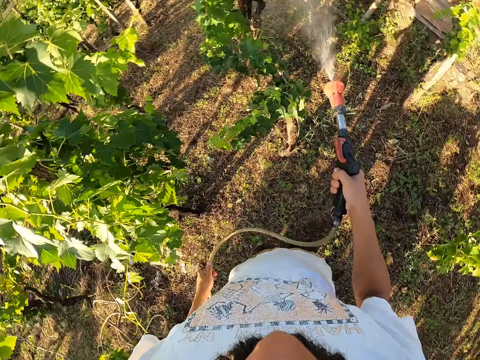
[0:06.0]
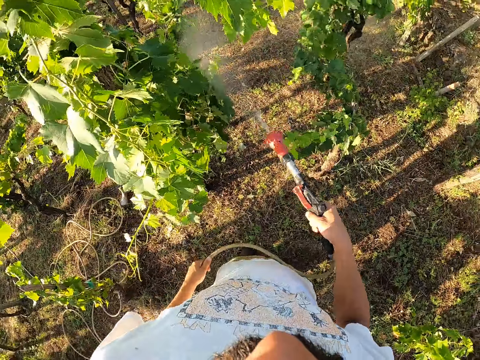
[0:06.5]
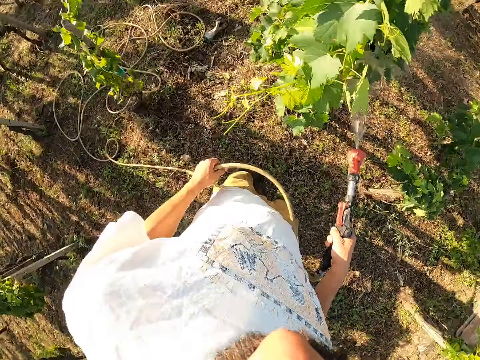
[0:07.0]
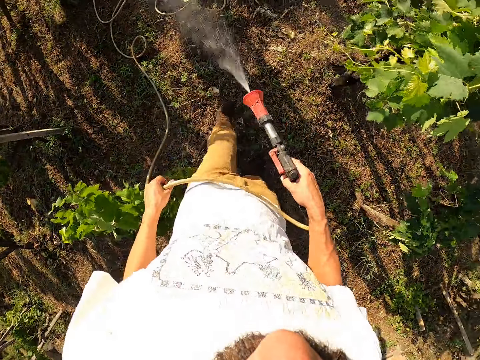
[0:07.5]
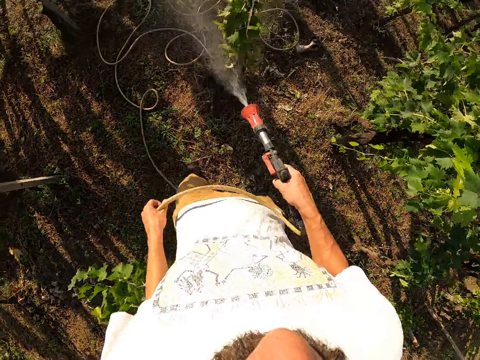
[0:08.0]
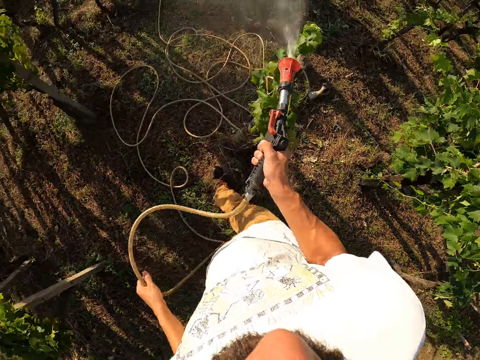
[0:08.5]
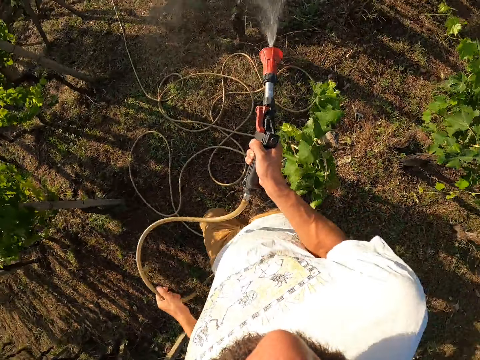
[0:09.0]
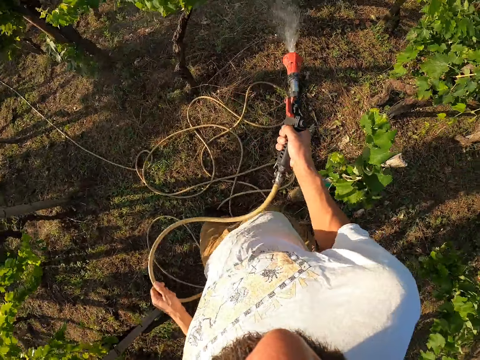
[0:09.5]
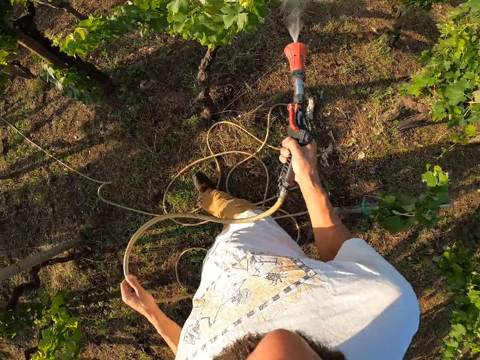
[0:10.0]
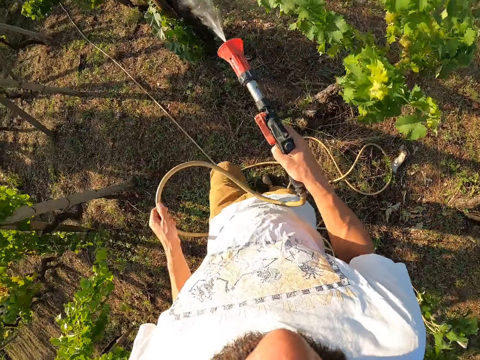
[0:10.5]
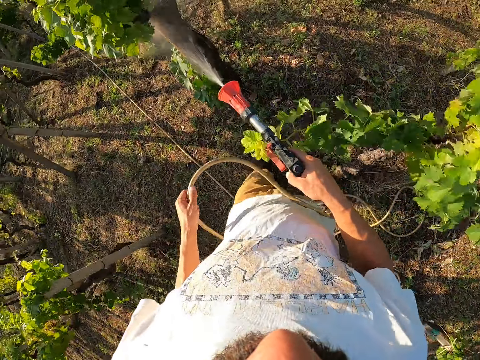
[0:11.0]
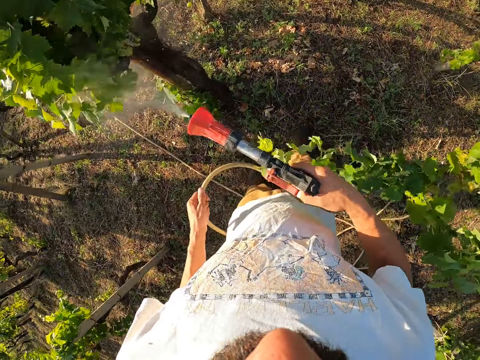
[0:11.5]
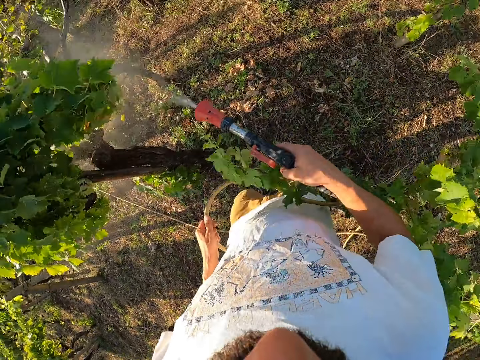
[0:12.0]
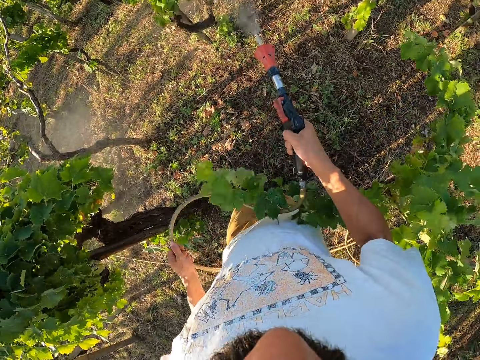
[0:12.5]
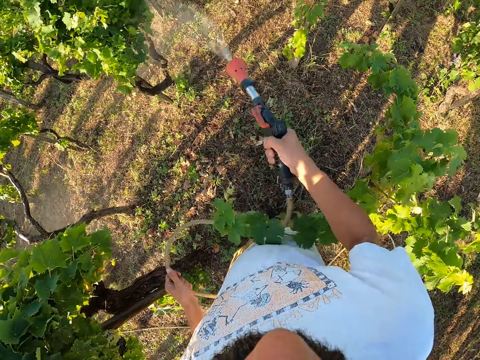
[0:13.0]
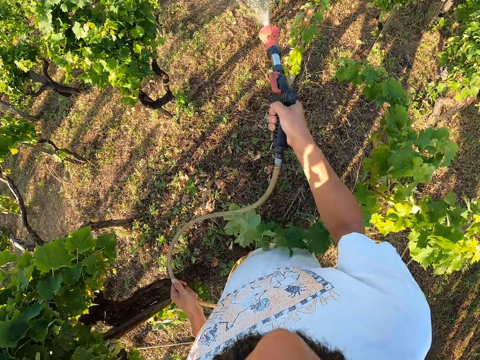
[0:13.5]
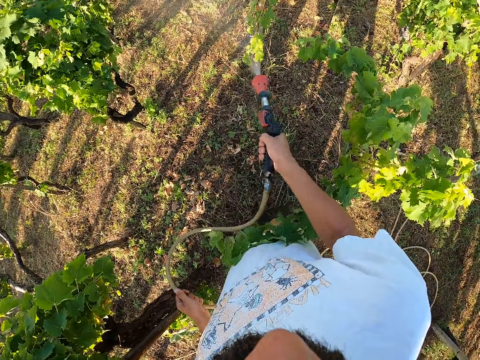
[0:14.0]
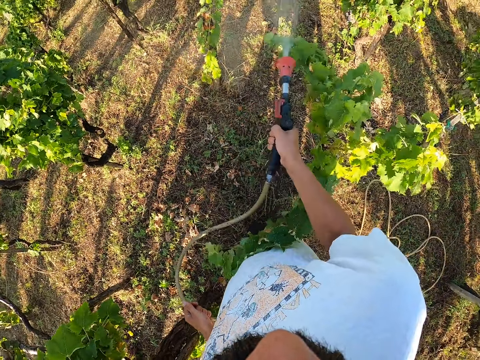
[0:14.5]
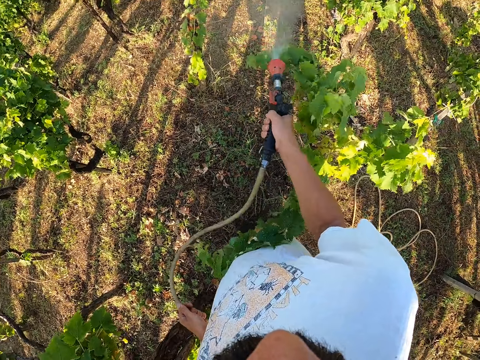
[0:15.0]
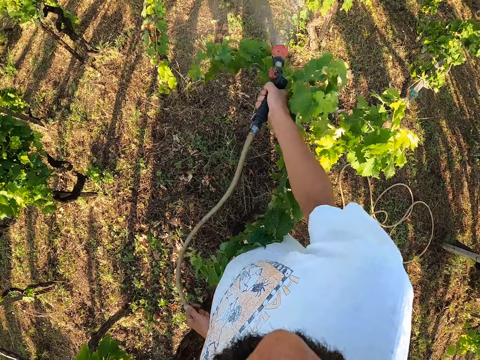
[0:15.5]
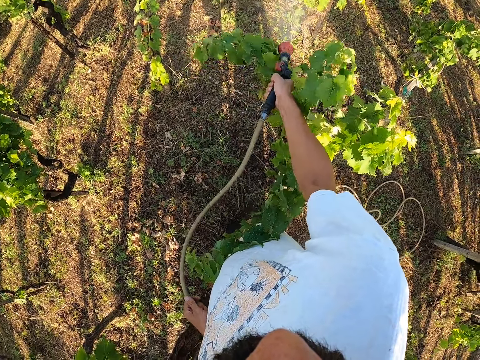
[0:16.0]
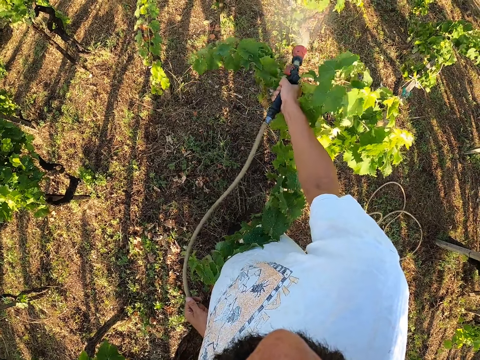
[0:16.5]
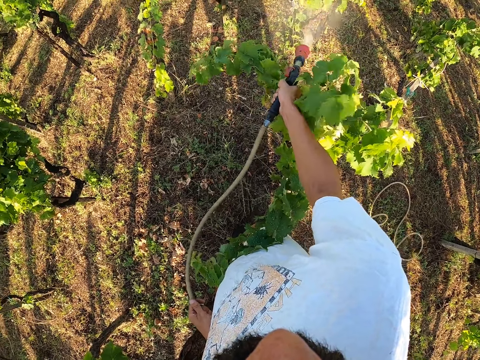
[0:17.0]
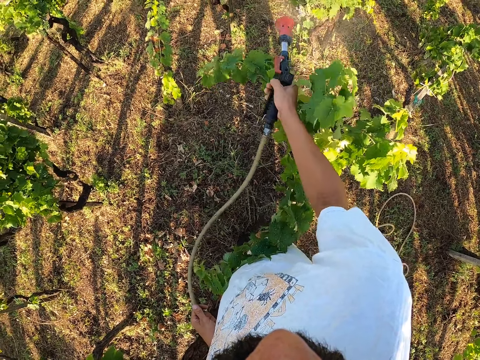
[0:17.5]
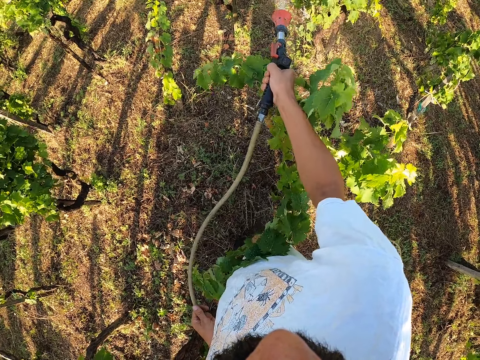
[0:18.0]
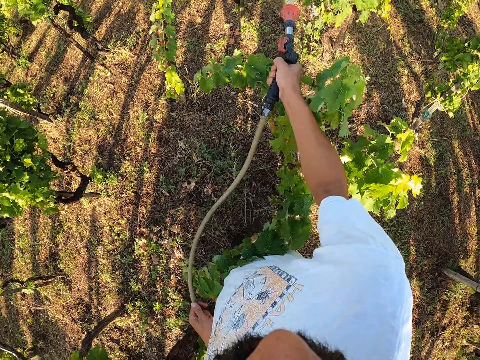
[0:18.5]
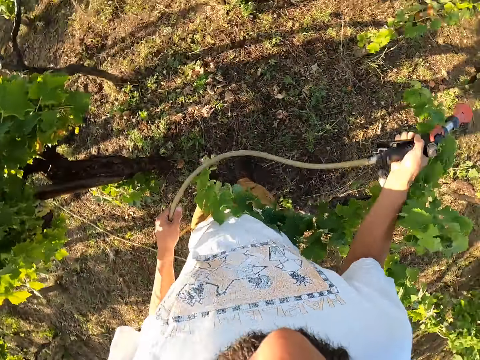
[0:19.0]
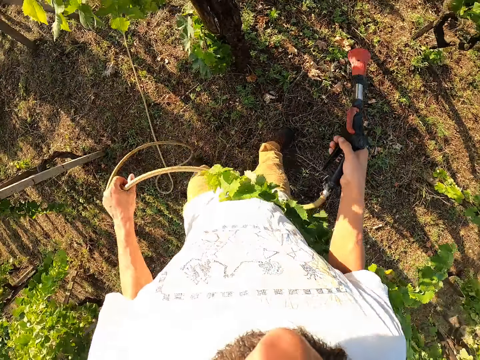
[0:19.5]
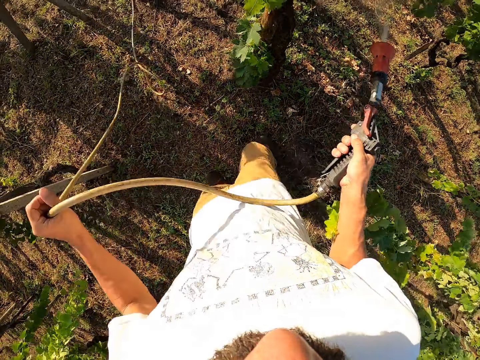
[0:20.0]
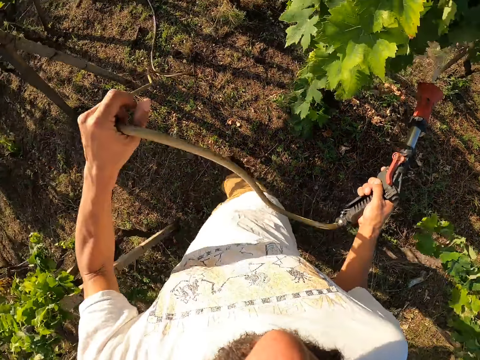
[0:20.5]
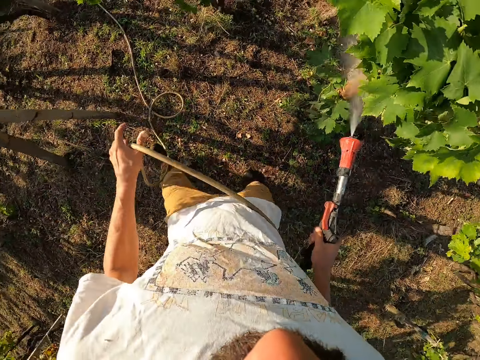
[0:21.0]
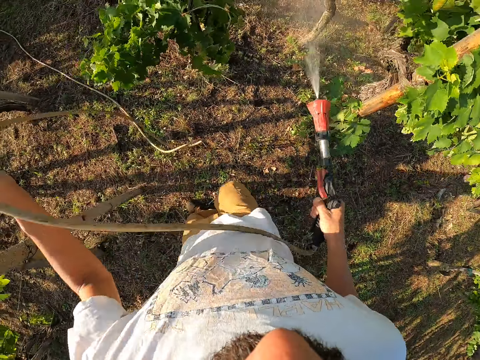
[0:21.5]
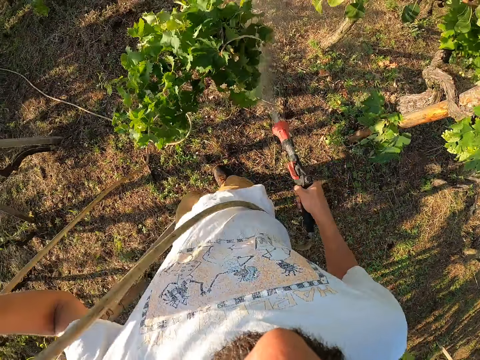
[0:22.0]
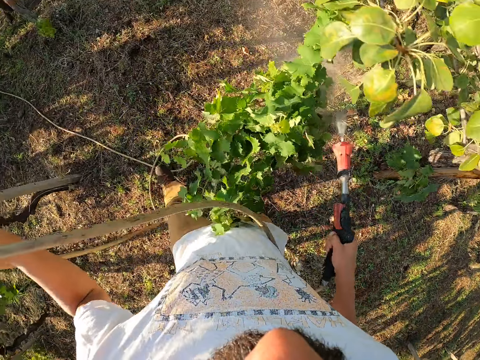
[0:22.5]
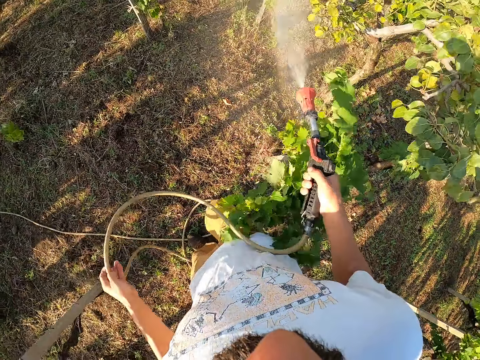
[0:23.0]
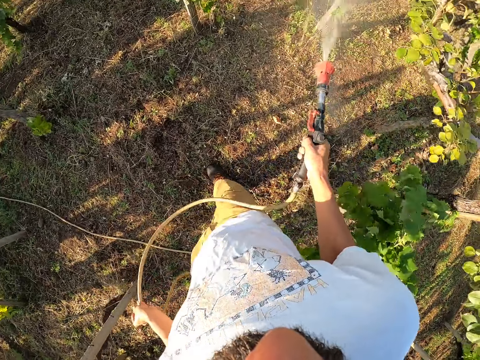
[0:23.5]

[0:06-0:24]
The camera wearer turns around. He moves forward. He switches off the water spray gun. He switches on the water spray gun. He turns left. He adjusts the water hose with his left hand. He waters the trees using the water spray gun.

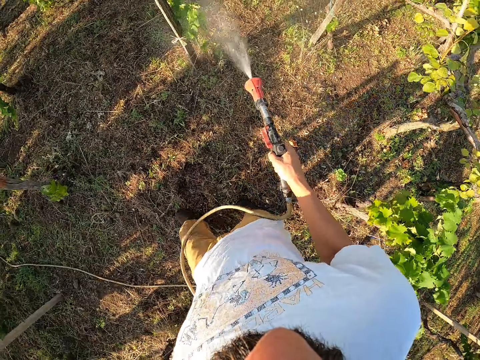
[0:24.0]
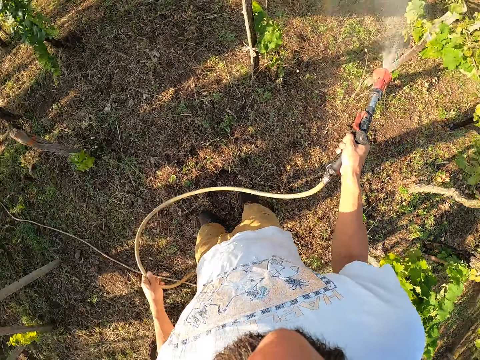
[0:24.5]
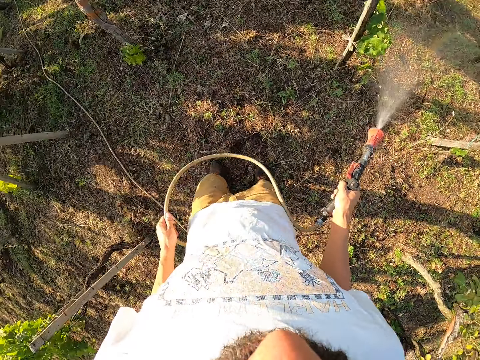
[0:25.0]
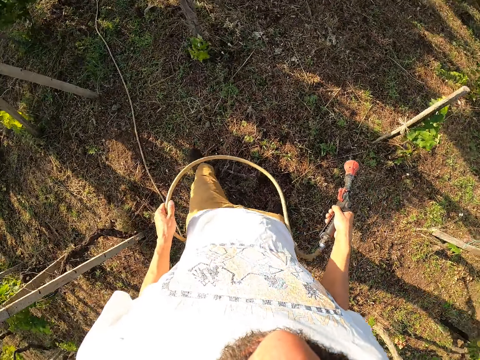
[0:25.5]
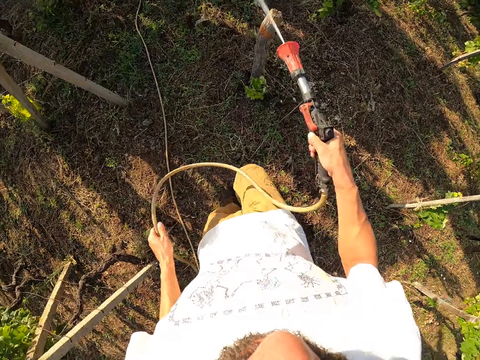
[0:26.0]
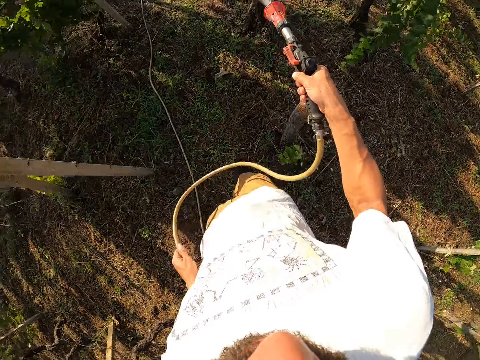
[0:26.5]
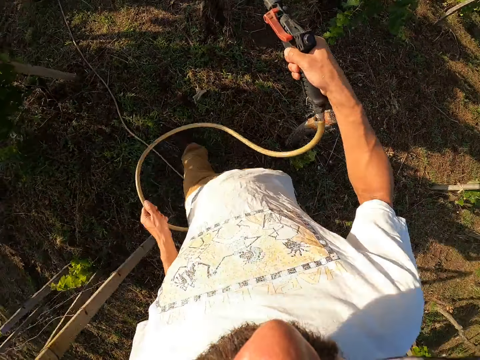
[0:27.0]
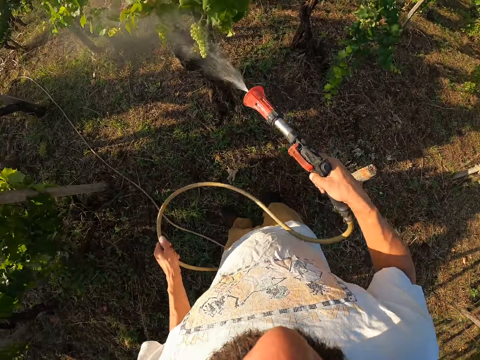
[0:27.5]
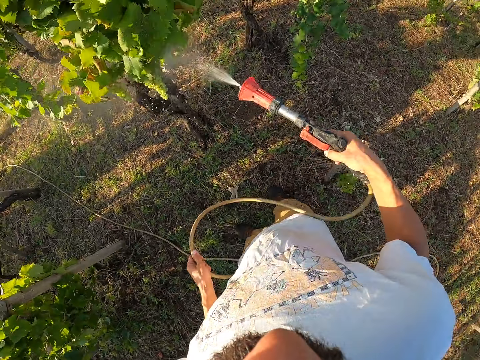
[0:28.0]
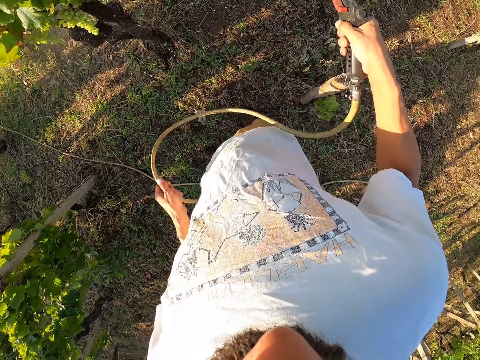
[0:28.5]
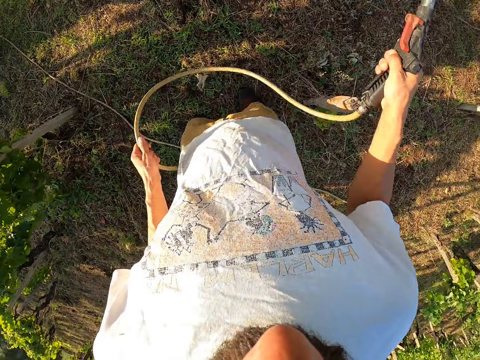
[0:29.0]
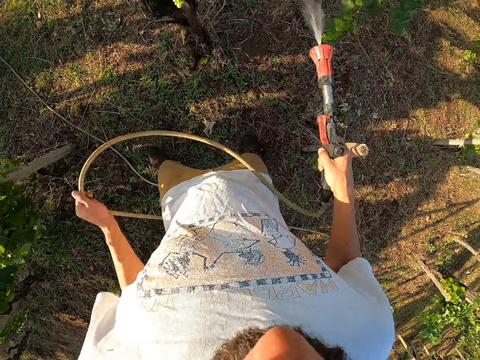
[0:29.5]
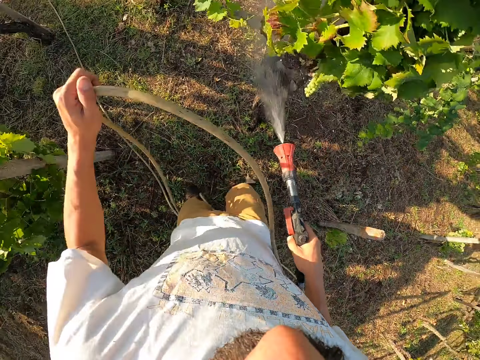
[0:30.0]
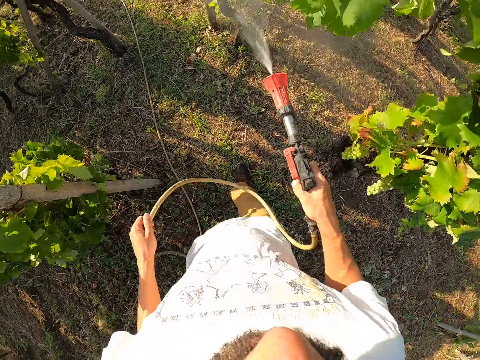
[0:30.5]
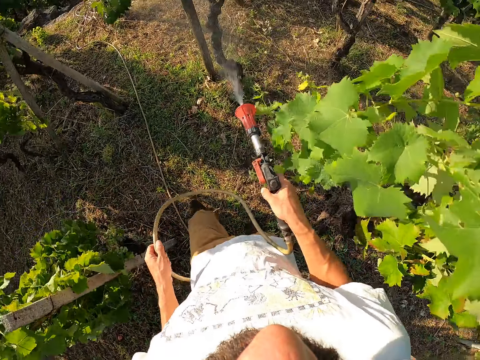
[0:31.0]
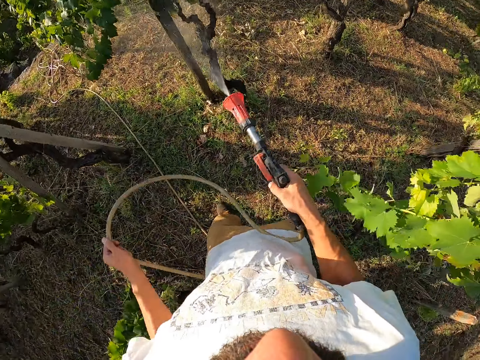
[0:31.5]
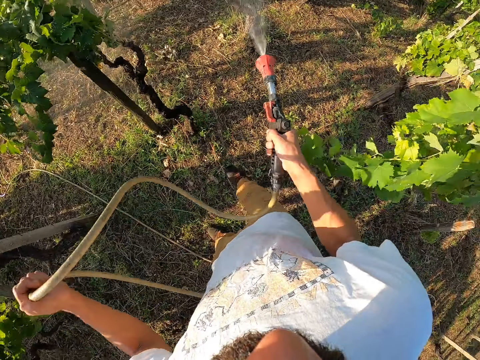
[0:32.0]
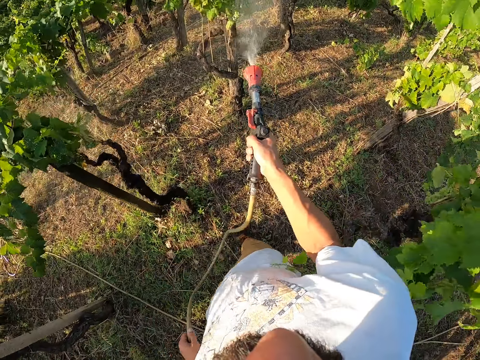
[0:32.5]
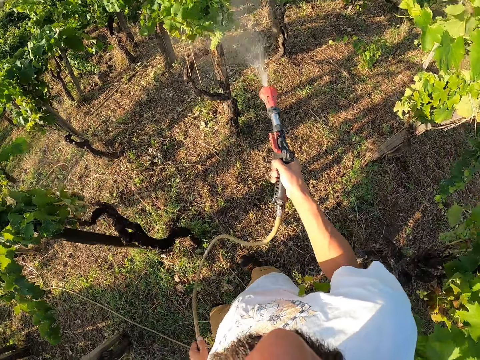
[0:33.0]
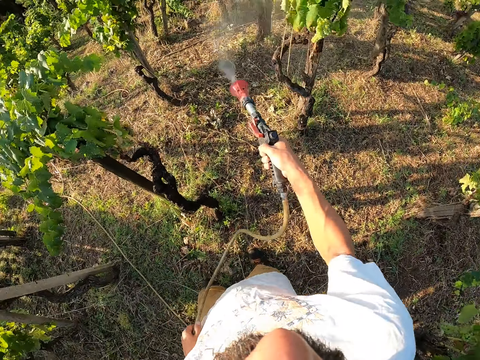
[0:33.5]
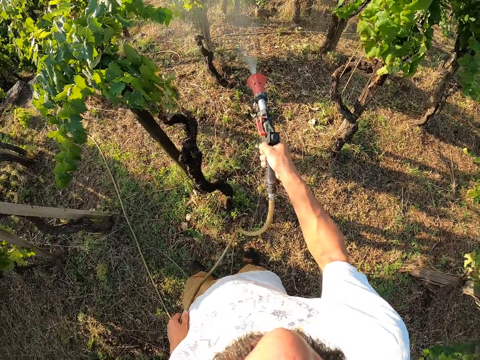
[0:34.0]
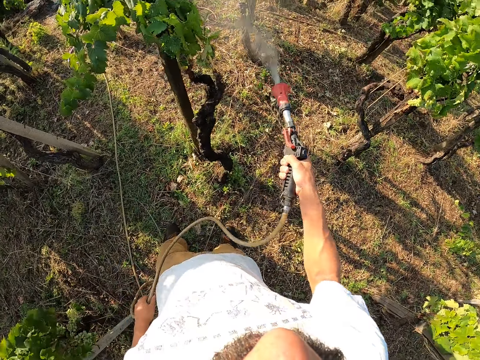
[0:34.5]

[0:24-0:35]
The camera wearer switches off the water spray gun. He switches on the water spray gun. He moves forward. He waters the trees using the water spray gun. He adjusts the water hose with his left hand.
